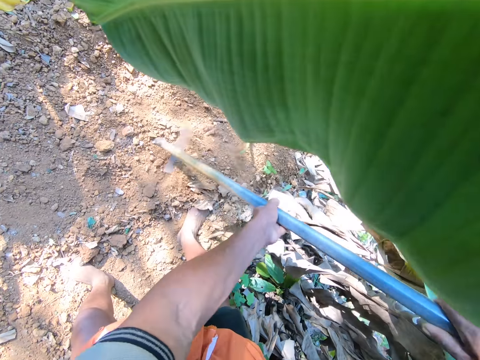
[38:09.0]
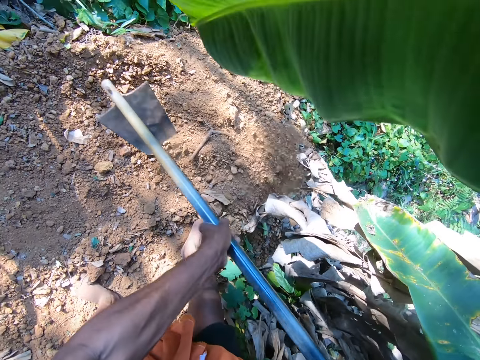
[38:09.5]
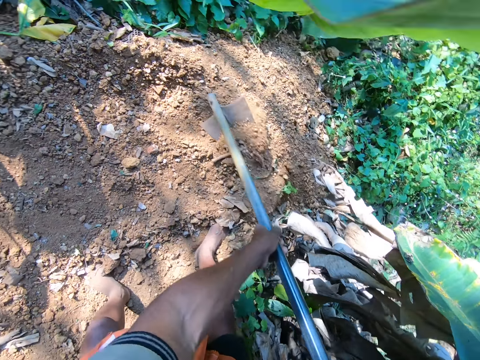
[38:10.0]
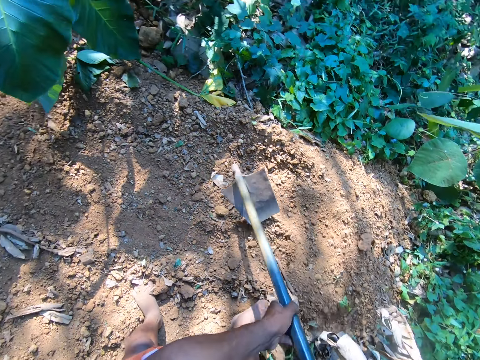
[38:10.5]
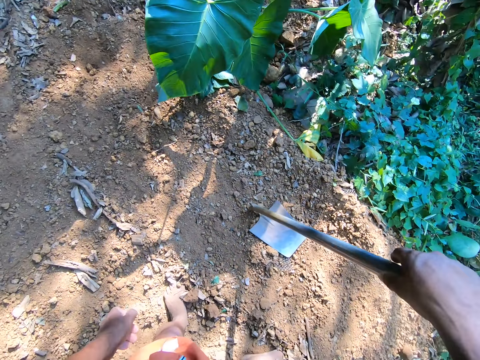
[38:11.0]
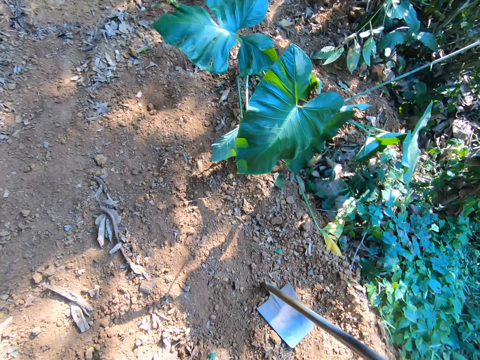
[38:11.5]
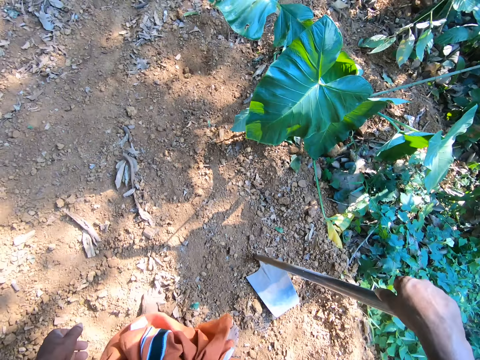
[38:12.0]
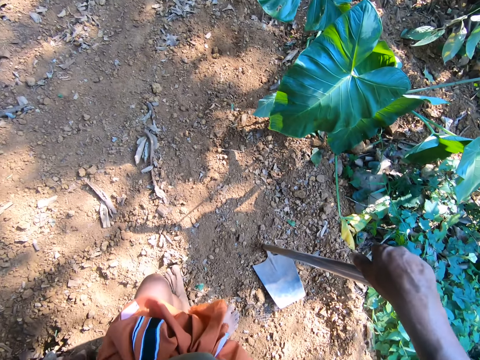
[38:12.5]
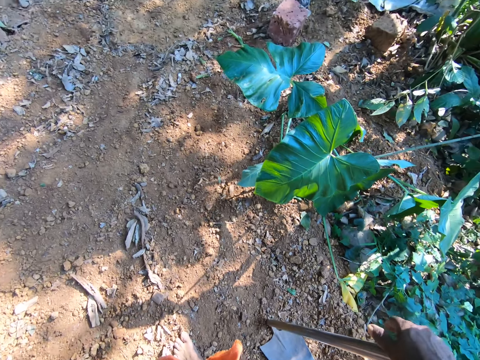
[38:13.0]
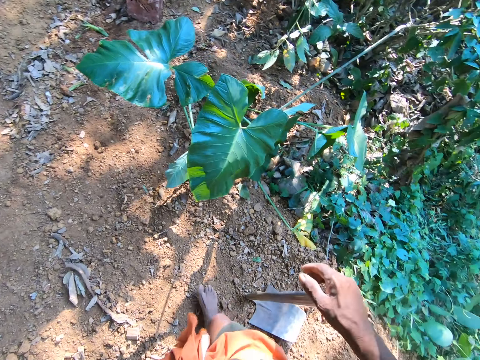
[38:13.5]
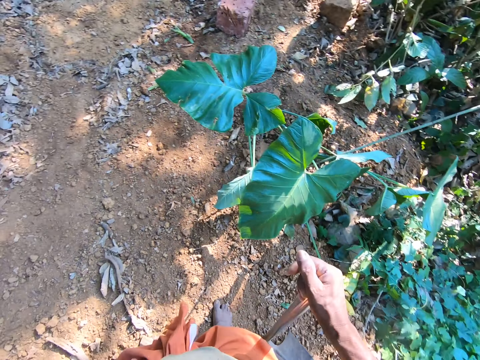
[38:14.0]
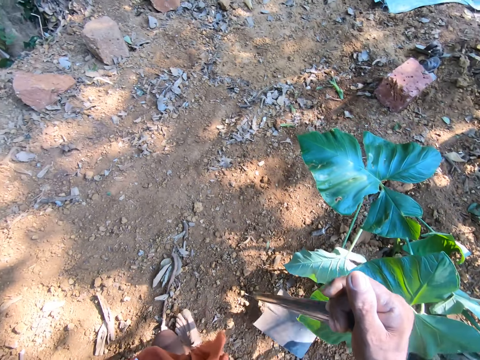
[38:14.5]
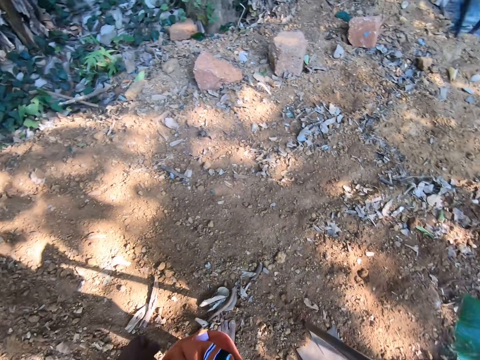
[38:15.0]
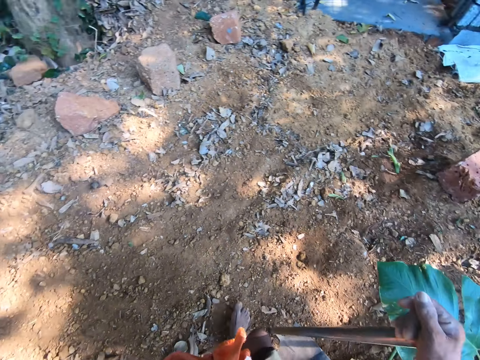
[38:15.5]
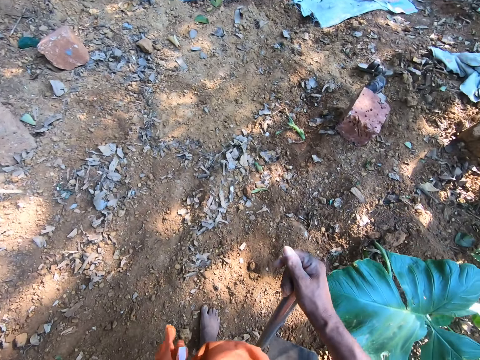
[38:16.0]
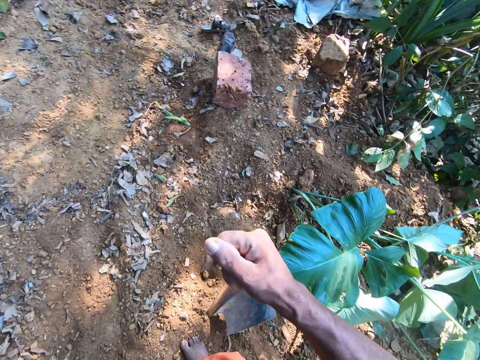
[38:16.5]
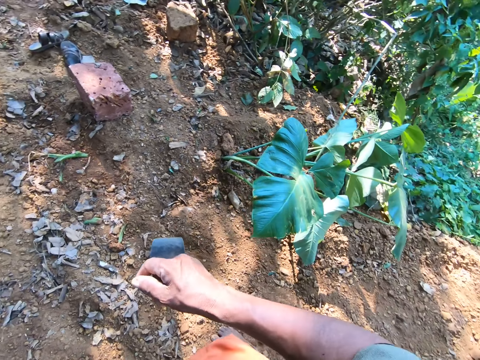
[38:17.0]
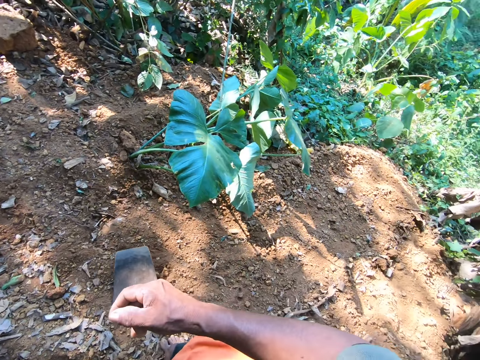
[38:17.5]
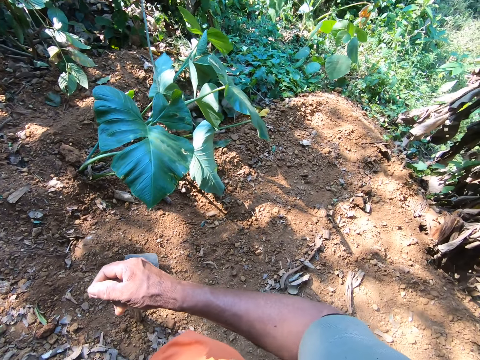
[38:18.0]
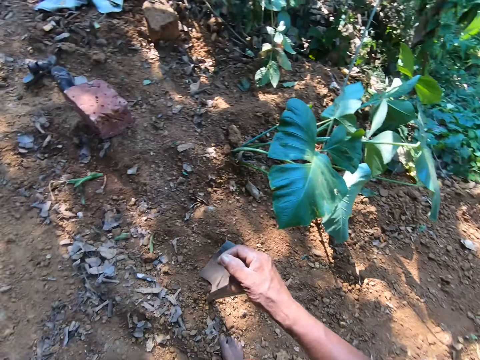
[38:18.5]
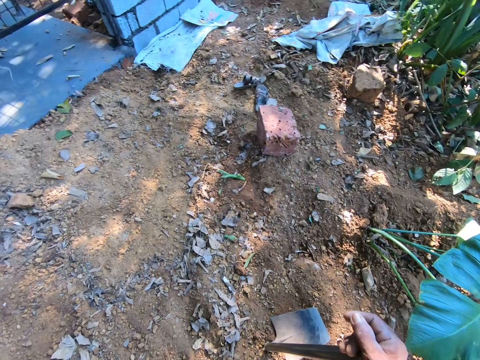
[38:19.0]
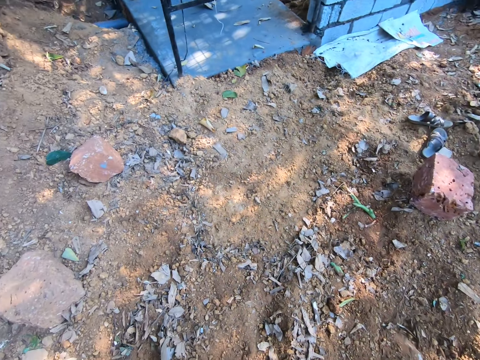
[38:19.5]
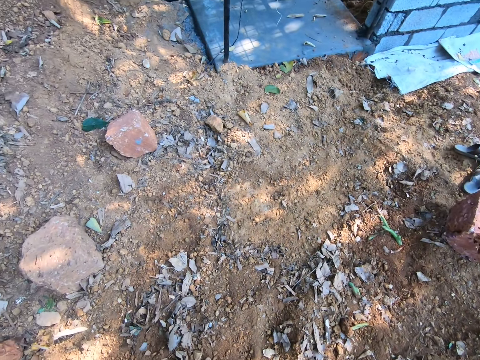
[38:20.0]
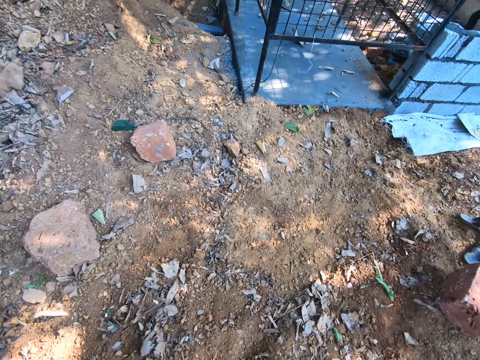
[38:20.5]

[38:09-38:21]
The camera wearer holds the hoe on the soil with his right hand. He walks on the soil. He looks around.

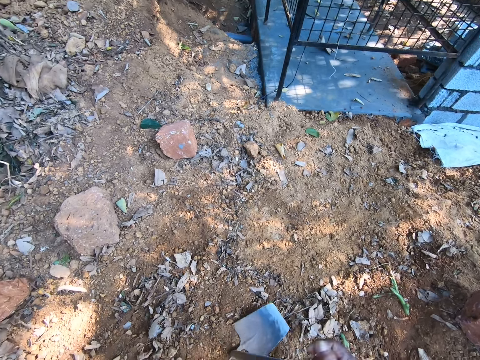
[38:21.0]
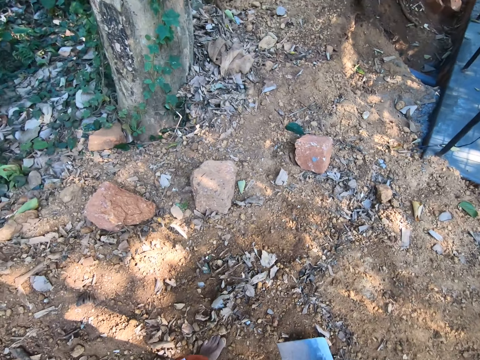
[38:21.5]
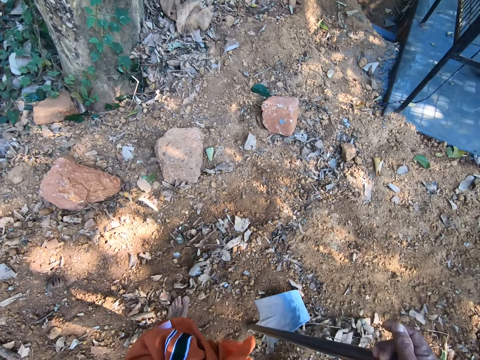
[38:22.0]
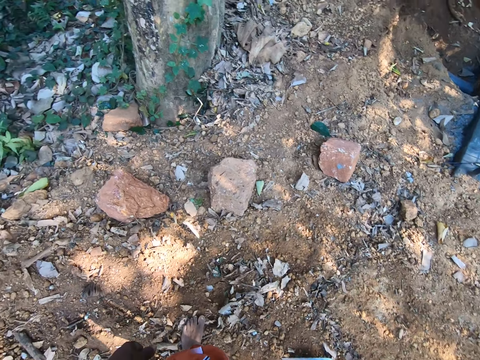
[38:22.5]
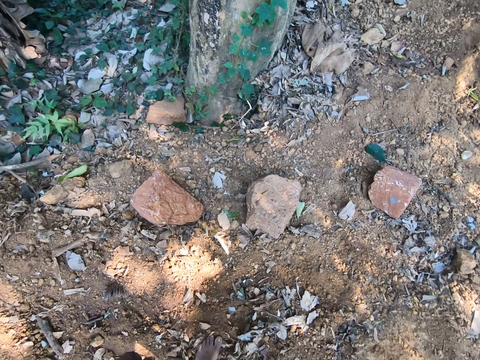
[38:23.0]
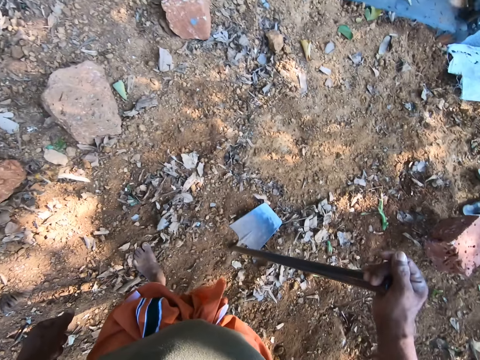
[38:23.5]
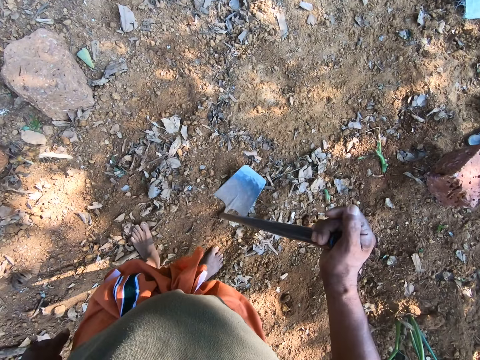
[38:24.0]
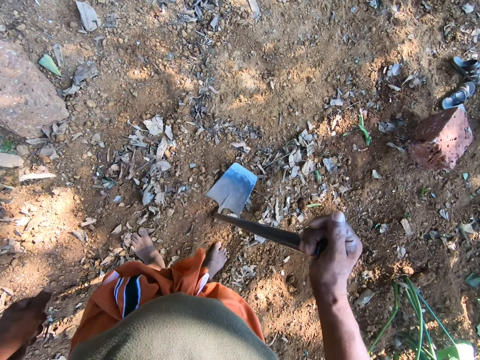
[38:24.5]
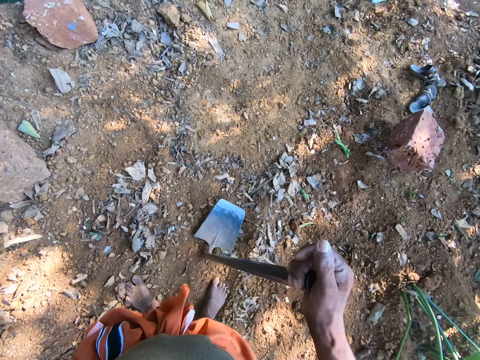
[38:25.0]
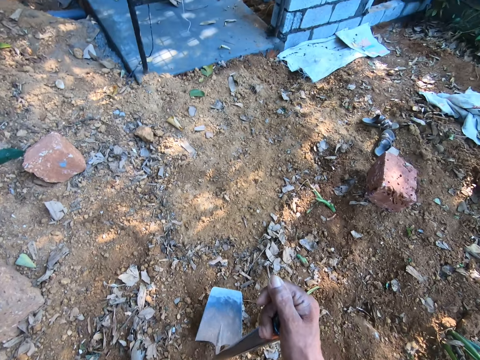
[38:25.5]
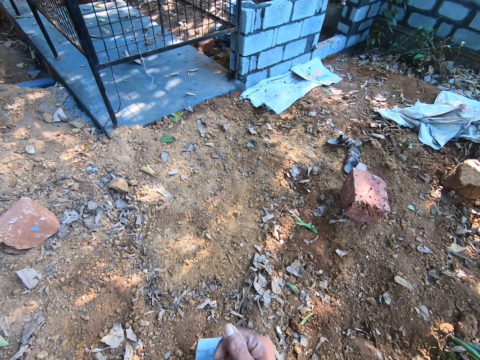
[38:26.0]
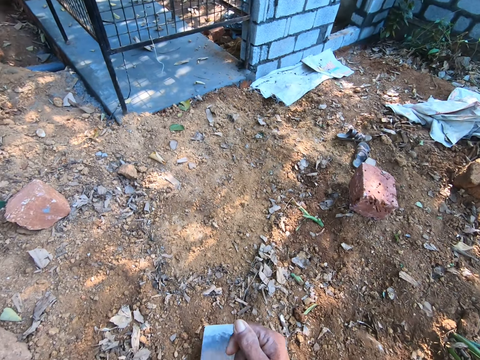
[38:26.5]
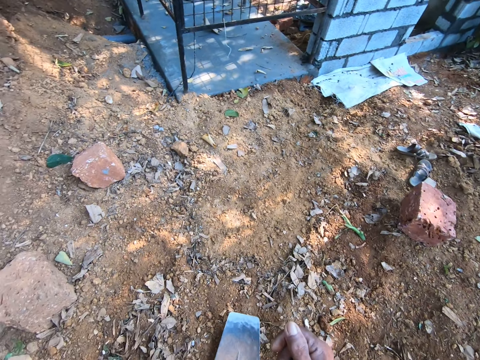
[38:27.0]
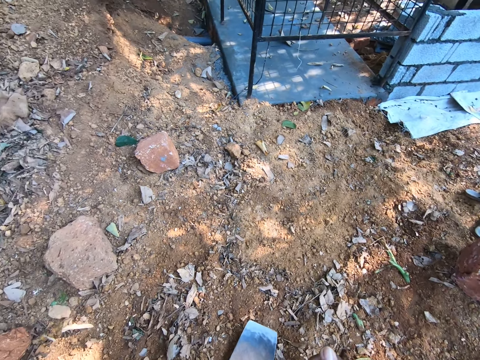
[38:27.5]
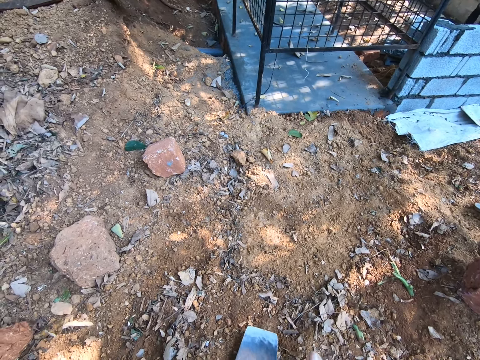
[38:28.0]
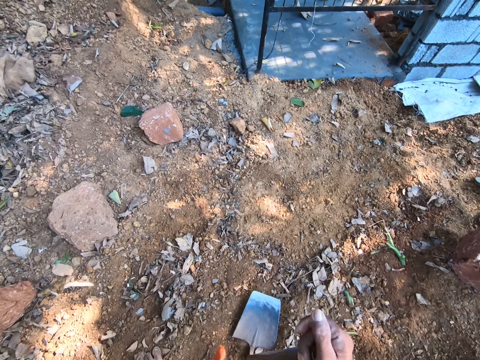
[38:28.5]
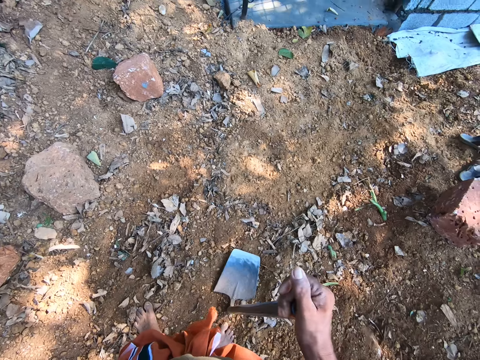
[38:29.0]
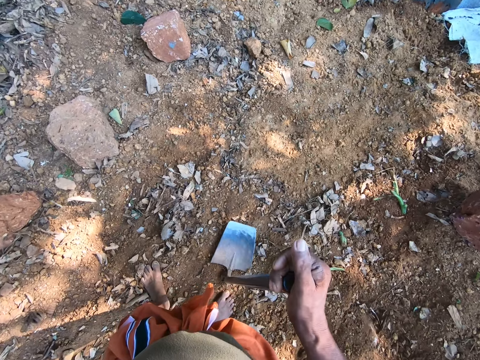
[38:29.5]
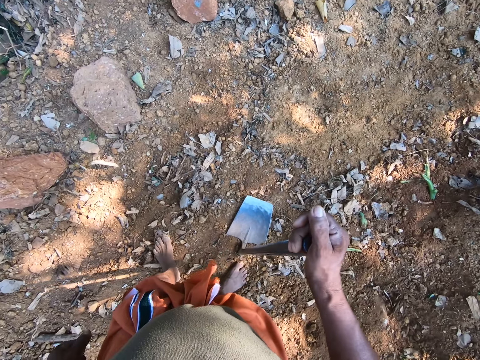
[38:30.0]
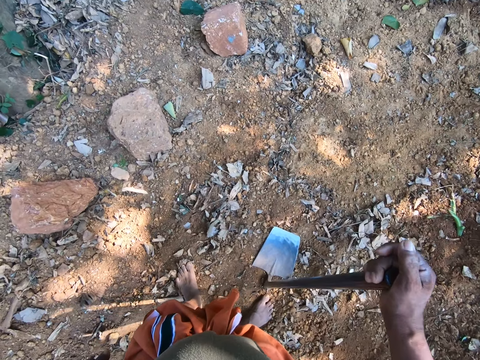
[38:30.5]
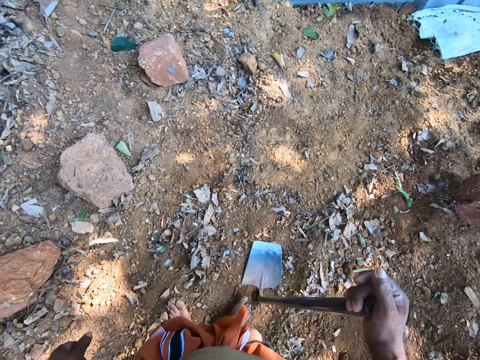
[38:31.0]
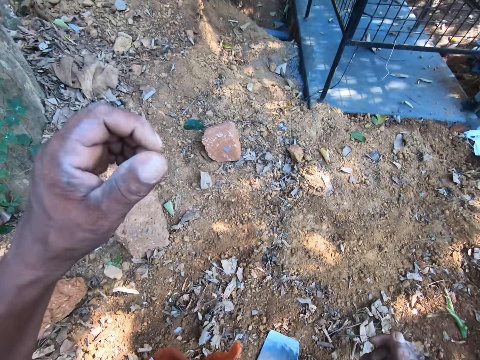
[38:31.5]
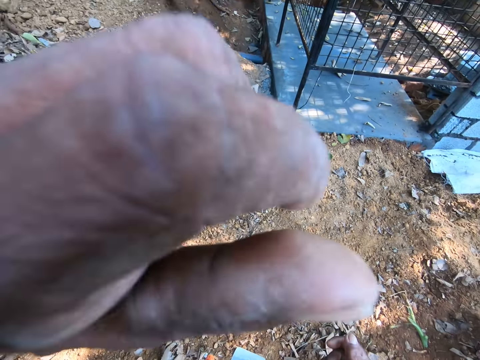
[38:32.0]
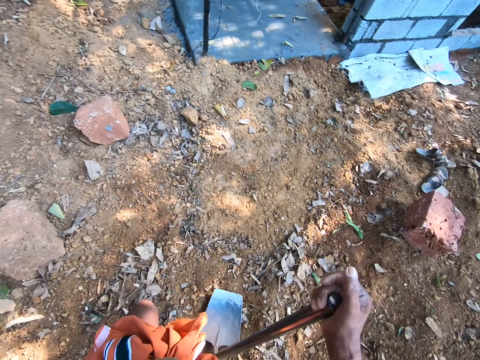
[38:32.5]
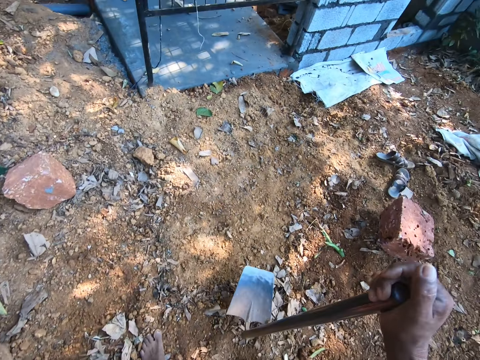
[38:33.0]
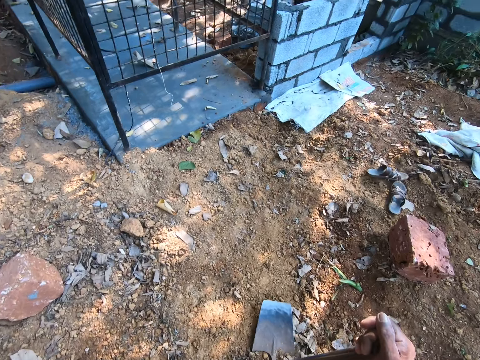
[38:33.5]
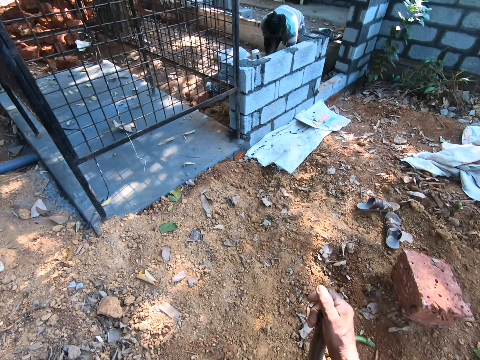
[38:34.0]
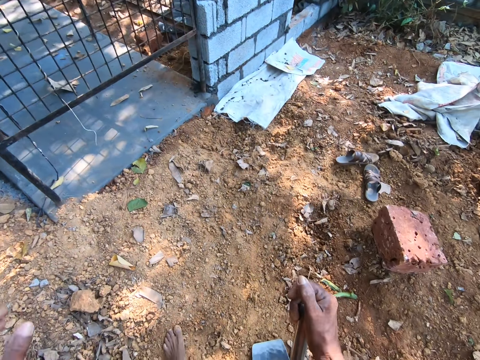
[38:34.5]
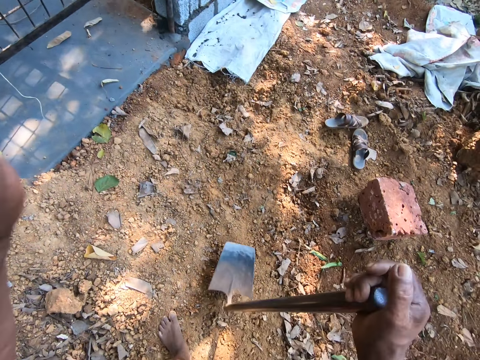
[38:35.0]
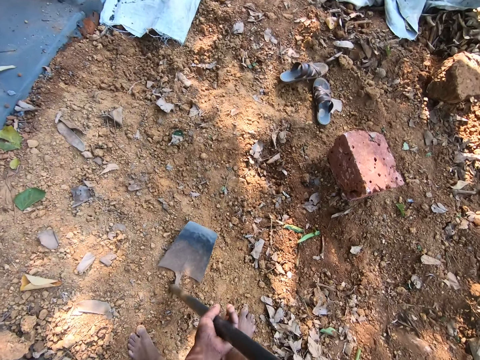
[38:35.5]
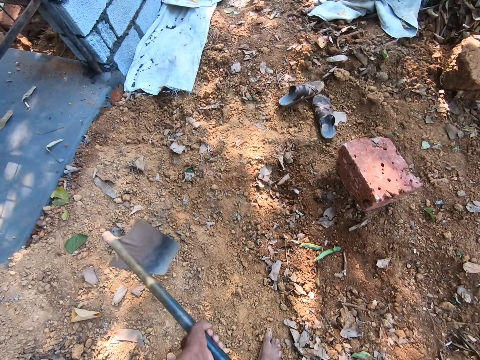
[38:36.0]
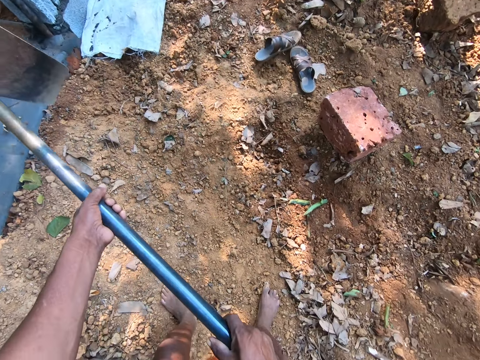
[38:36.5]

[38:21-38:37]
The camera wearer spits on the ground. He taps the soil with the hoe in his right hand. He speaks to a man. He hits the ground with the hoe. He looks around. He lifts his left hand towards his face. He walks on the soil. He holds the hoe on the soil with both hands. He digs the soil with the hoe in both hands.
